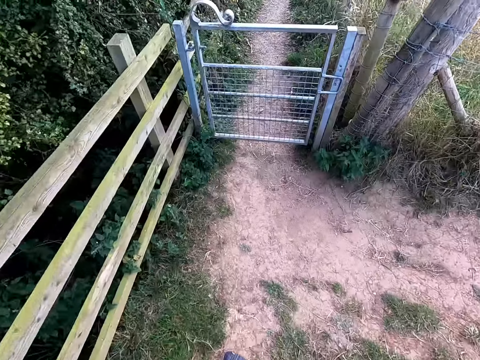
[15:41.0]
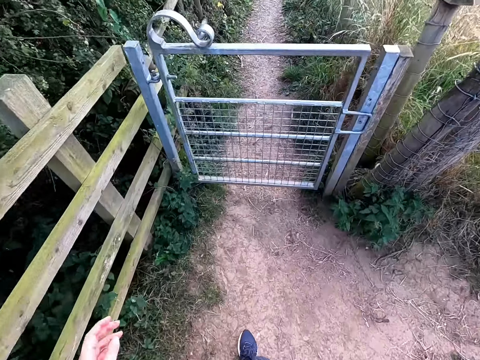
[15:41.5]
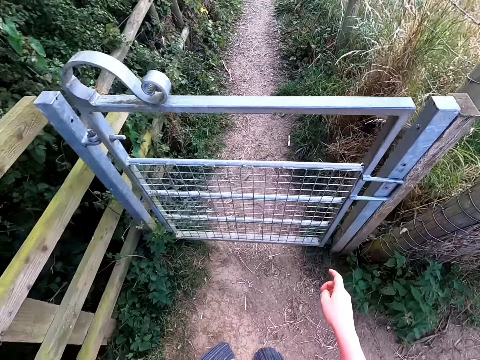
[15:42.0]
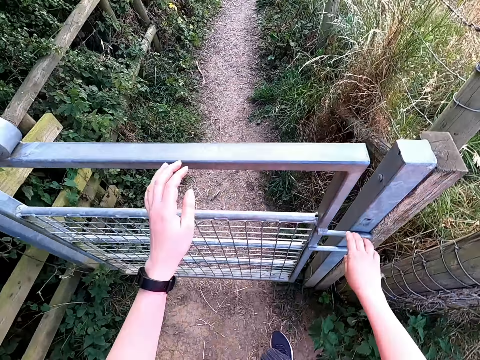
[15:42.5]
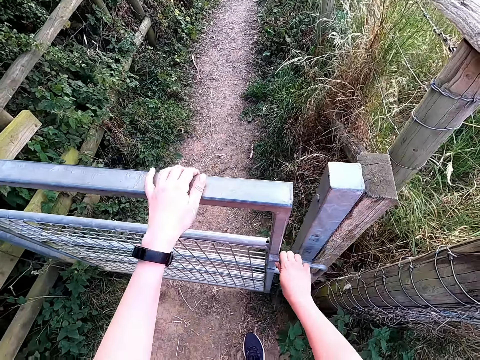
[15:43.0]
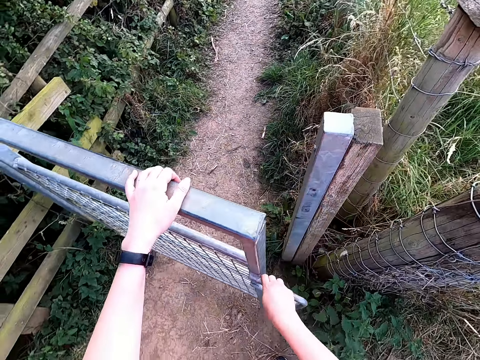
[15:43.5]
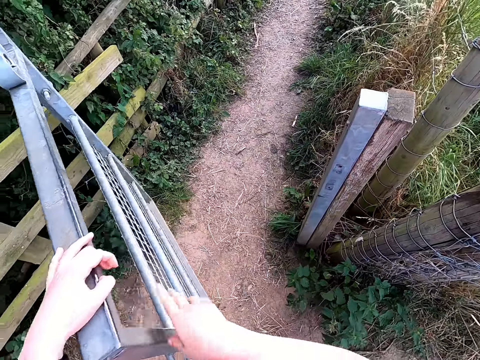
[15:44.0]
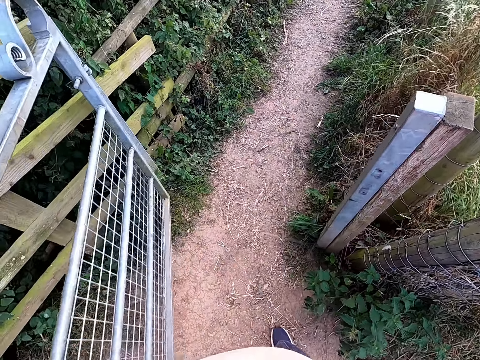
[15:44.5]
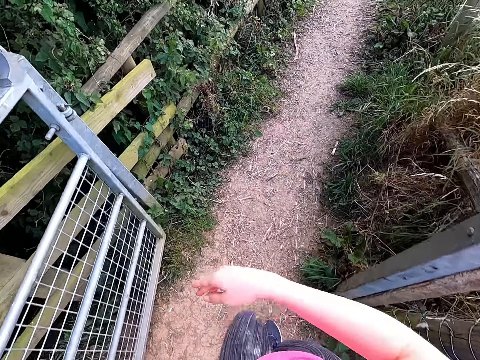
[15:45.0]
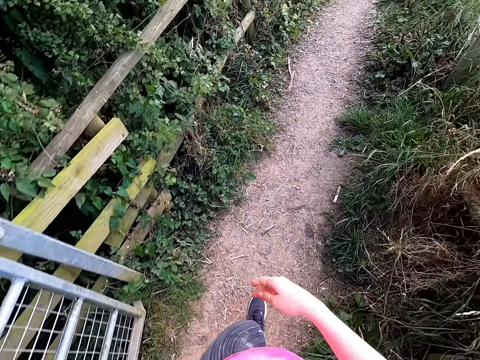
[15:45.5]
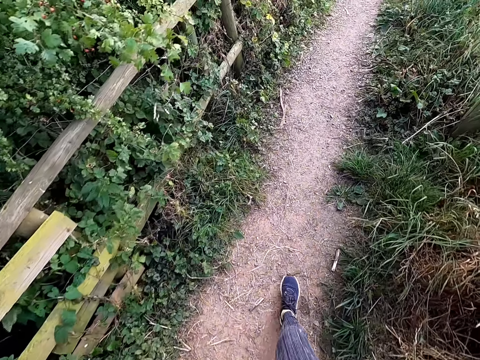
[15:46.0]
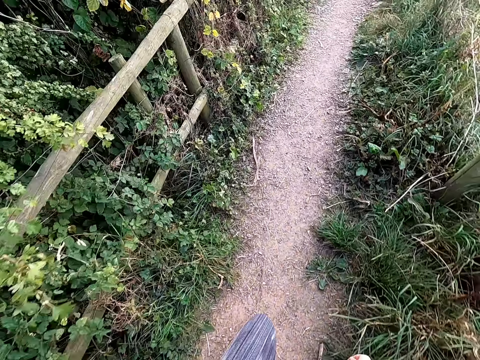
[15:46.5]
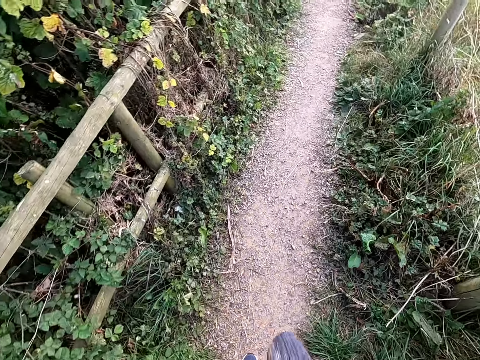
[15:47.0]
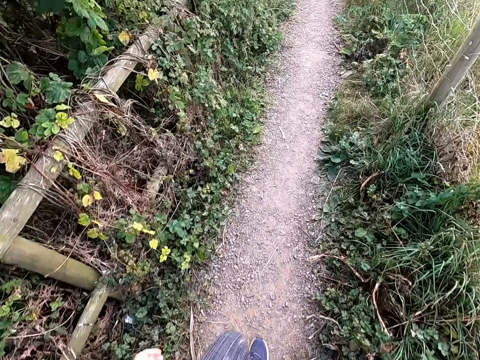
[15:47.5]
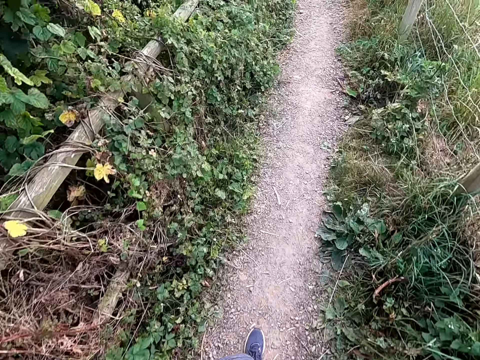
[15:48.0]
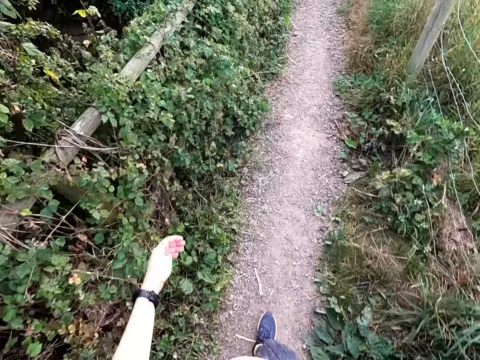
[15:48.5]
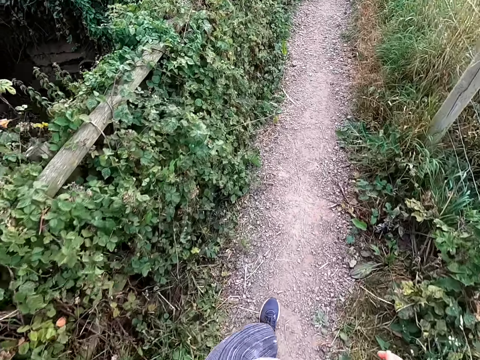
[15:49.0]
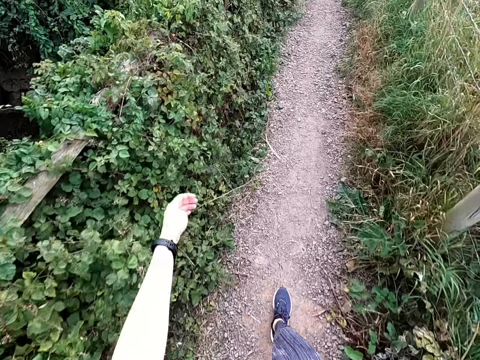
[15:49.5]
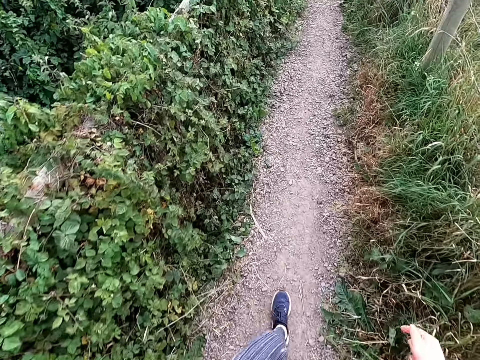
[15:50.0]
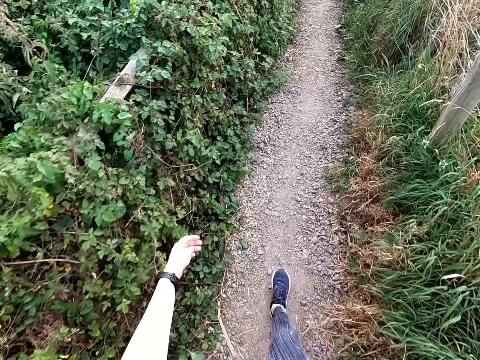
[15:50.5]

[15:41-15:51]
The camera wearer opens the gate. They walk on the ground.

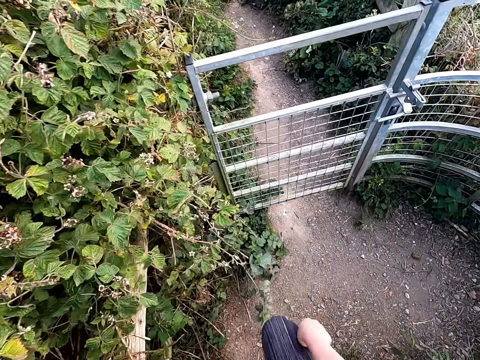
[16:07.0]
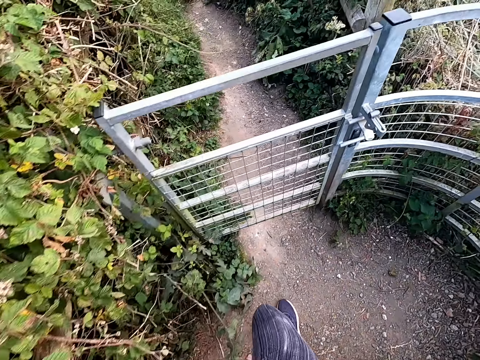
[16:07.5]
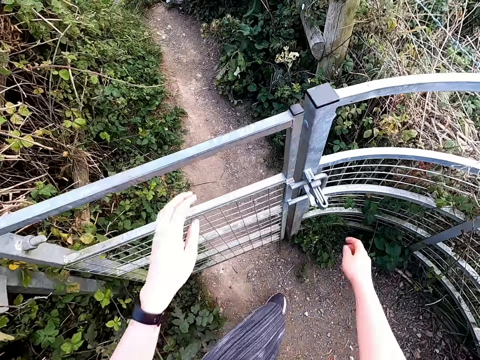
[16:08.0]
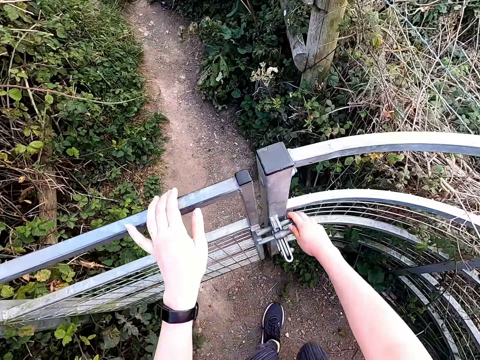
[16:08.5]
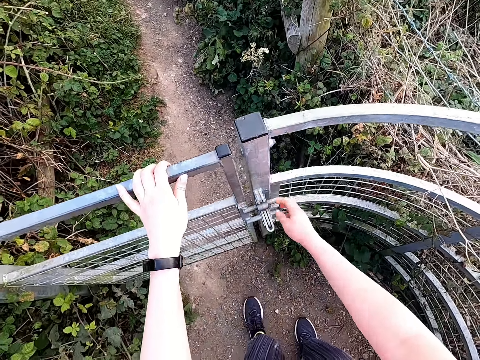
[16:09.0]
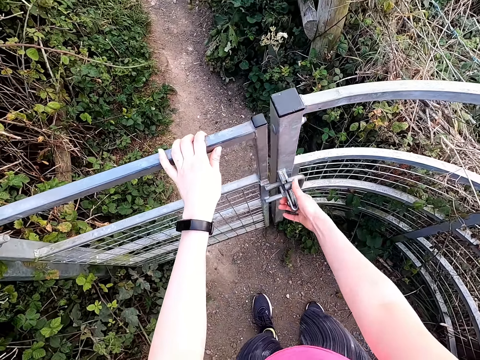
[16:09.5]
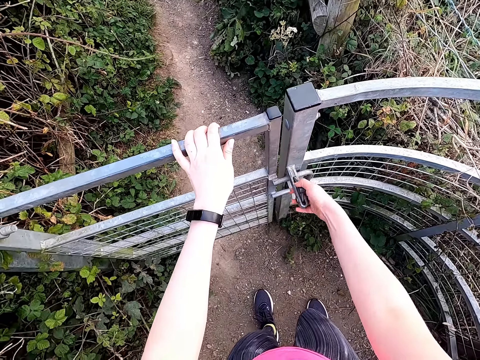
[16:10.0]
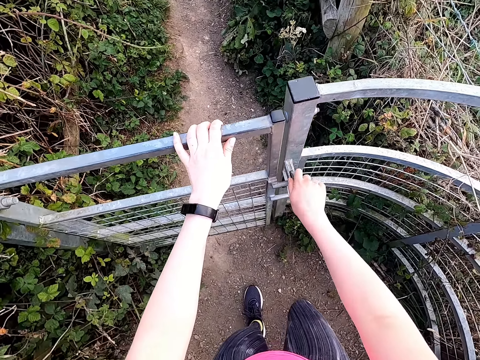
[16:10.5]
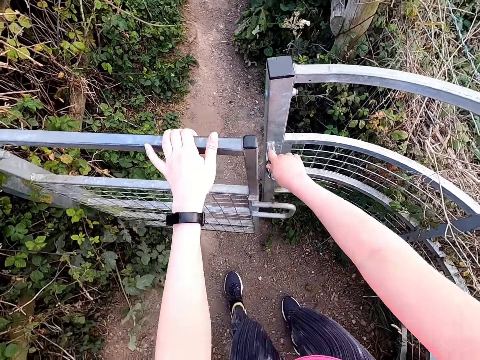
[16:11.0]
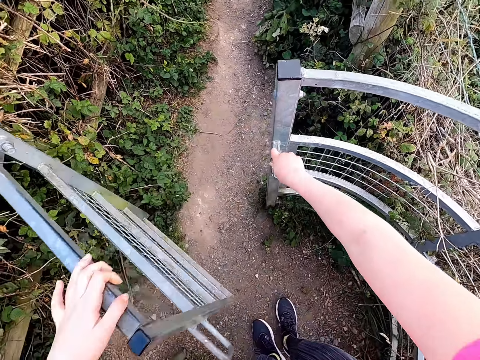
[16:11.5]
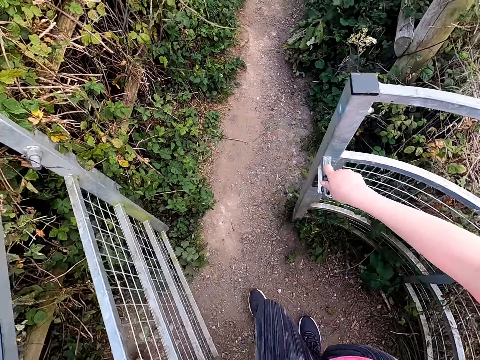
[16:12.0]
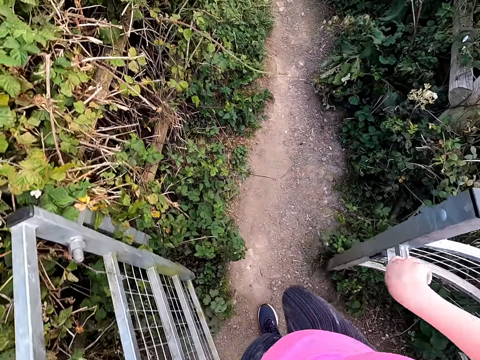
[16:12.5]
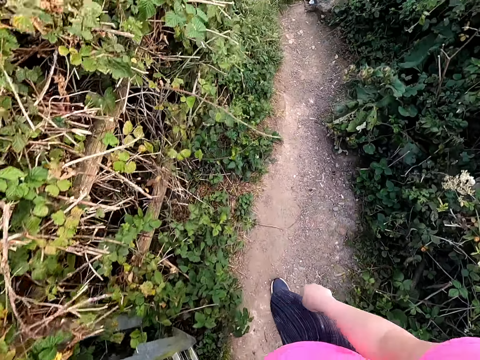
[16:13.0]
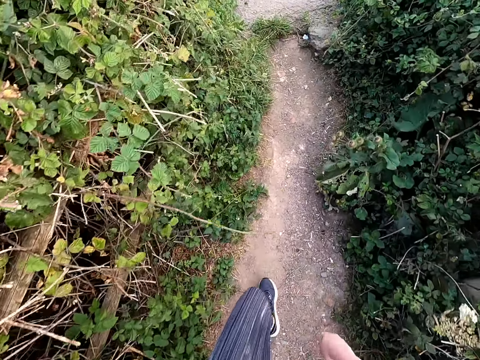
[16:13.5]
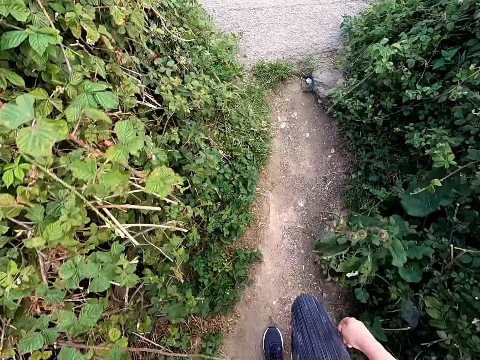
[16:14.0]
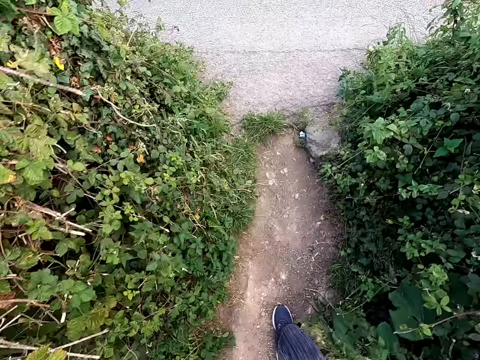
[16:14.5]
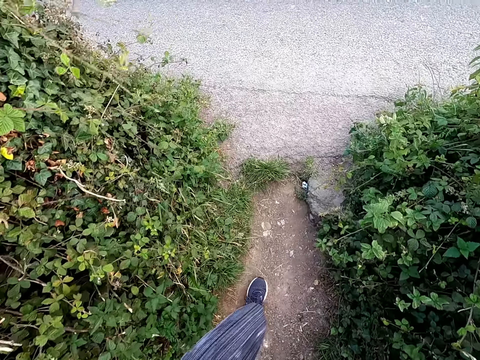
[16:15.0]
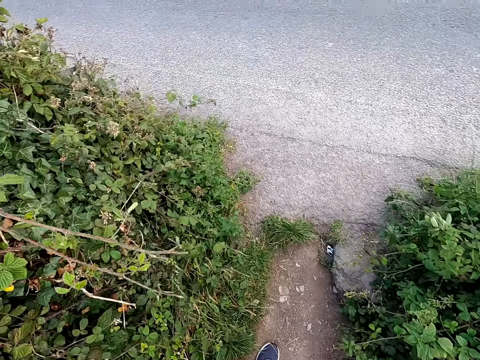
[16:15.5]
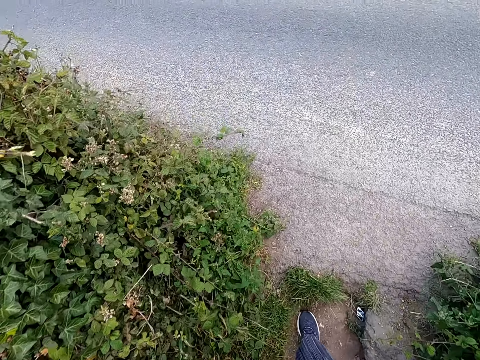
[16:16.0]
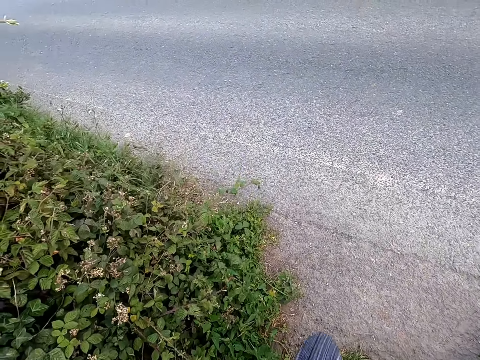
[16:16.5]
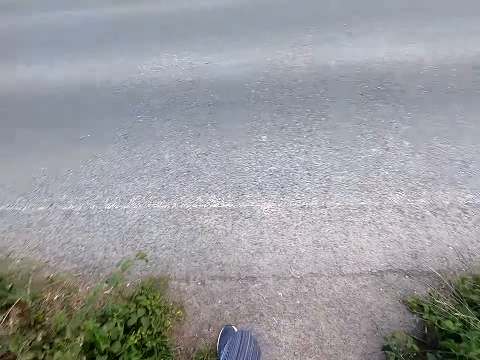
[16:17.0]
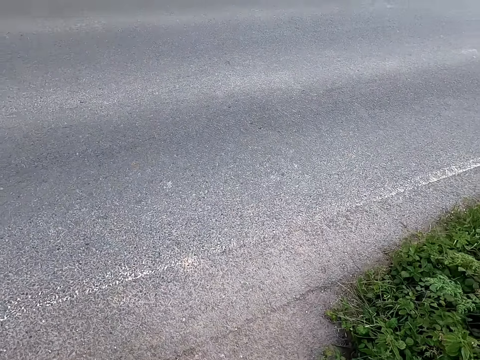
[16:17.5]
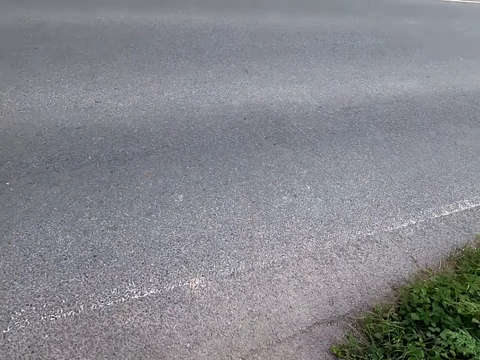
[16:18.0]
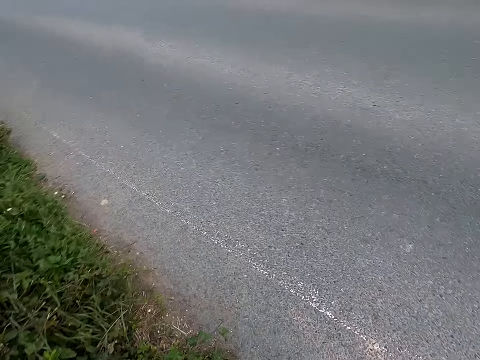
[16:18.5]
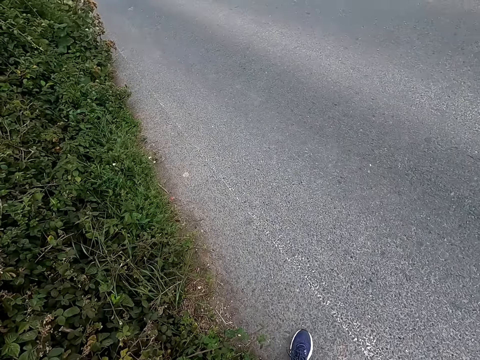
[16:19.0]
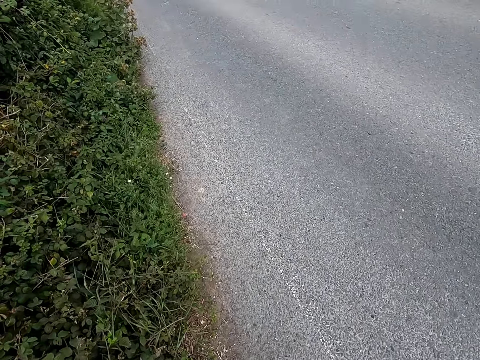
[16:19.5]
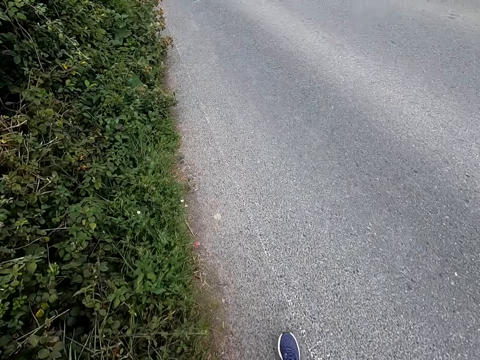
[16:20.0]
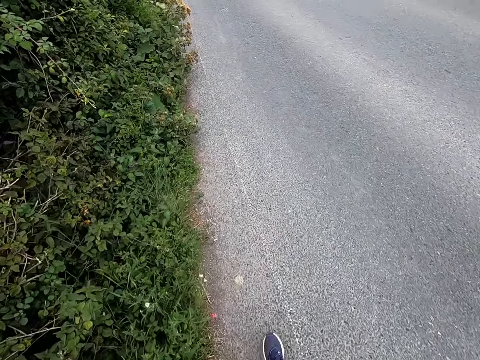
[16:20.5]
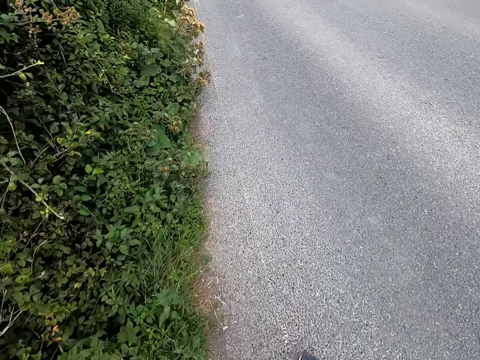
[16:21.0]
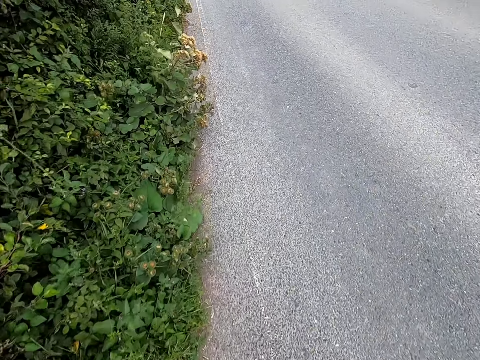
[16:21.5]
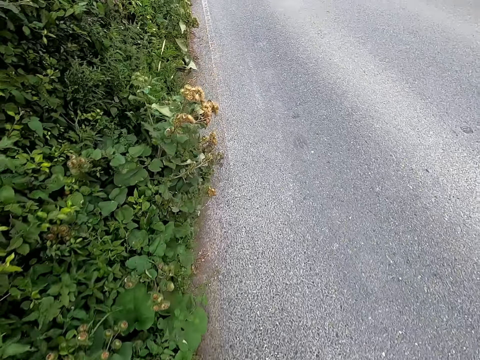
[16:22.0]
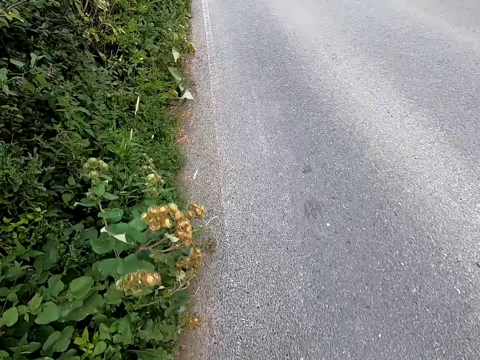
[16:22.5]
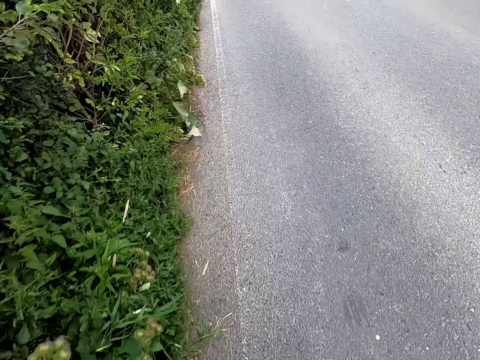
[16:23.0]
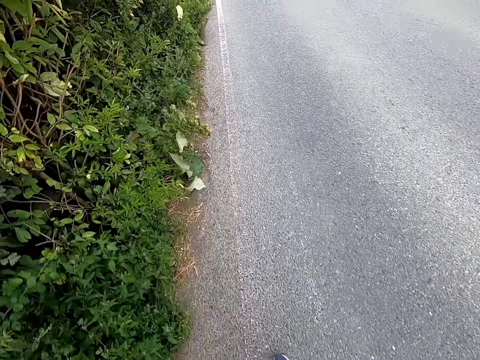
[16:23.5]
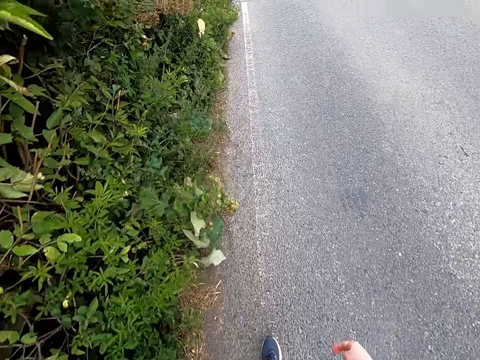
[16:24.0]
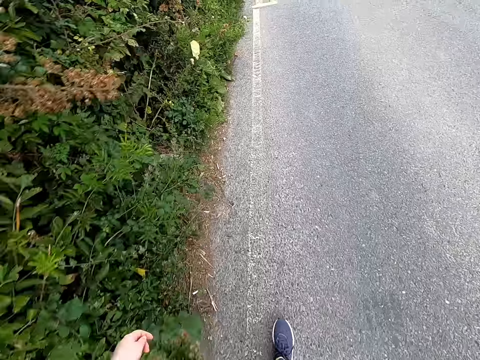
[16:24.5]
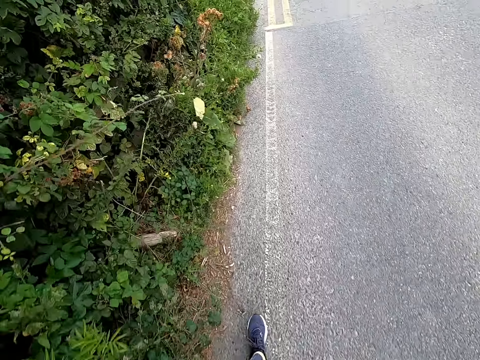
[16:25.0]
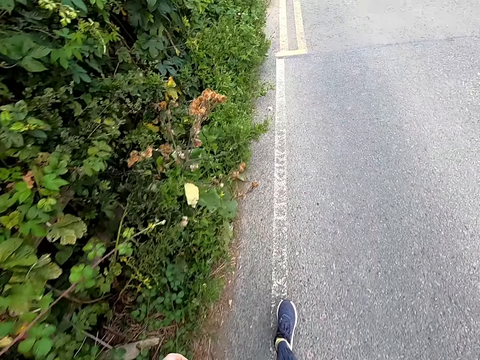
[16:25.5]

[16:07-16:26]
The camera wearer opens up the gate. They walk on the ground. They walk on the tarmac road.
